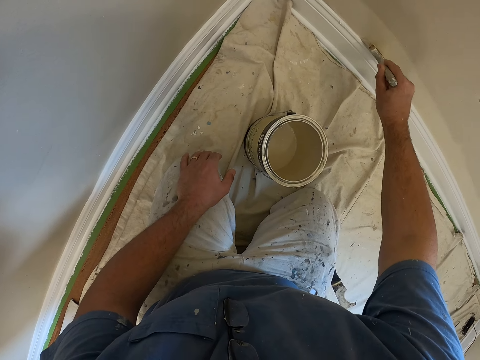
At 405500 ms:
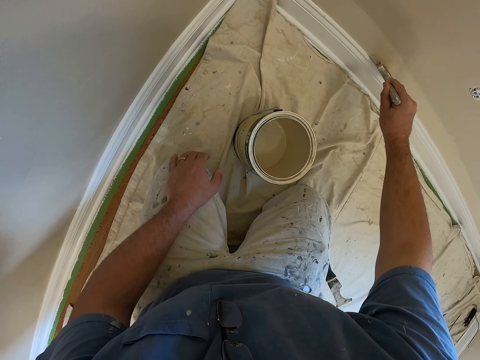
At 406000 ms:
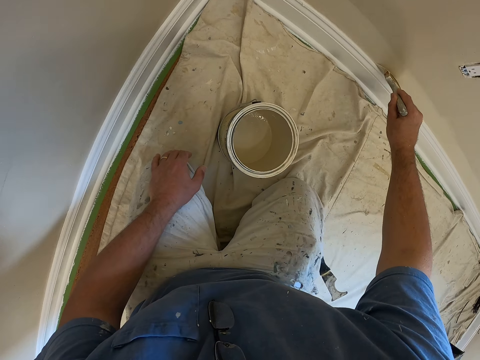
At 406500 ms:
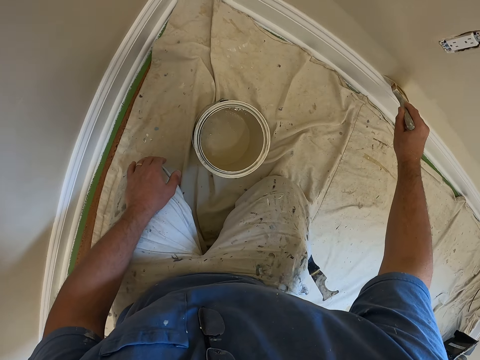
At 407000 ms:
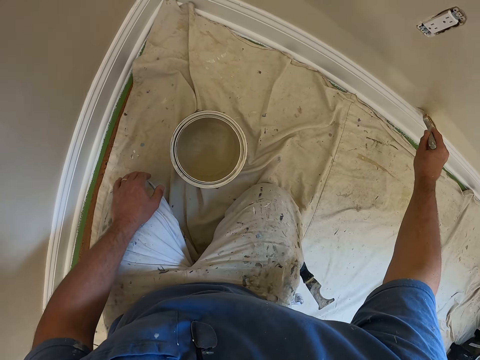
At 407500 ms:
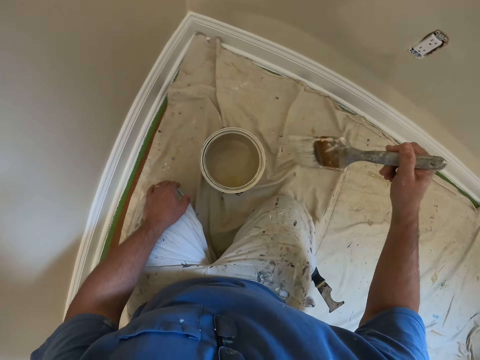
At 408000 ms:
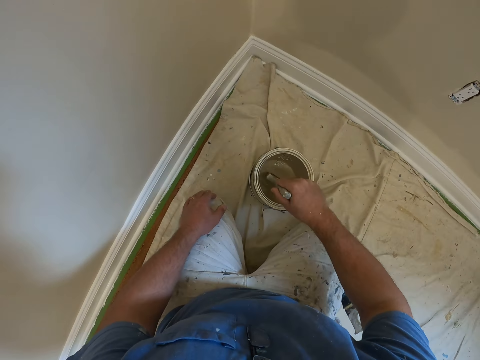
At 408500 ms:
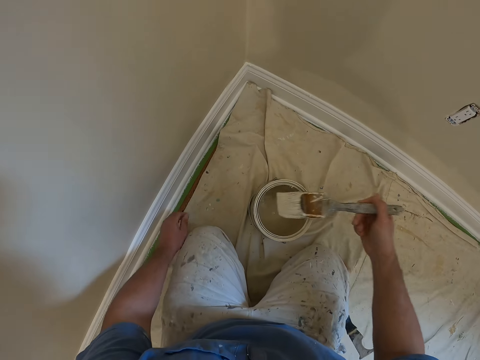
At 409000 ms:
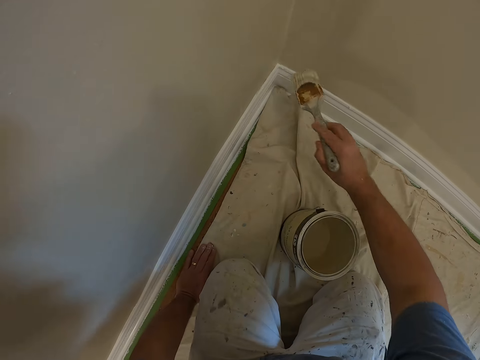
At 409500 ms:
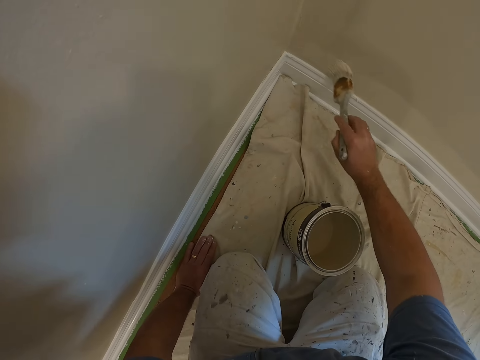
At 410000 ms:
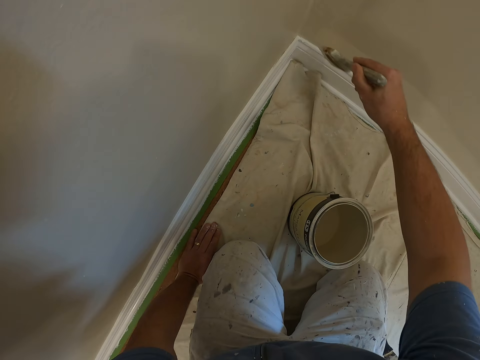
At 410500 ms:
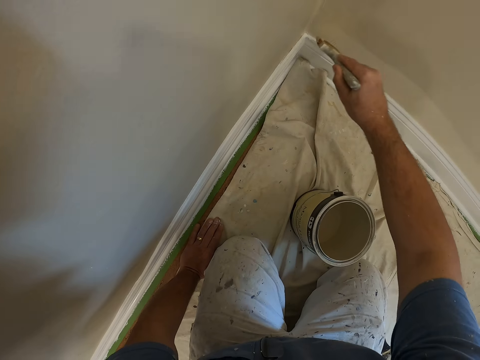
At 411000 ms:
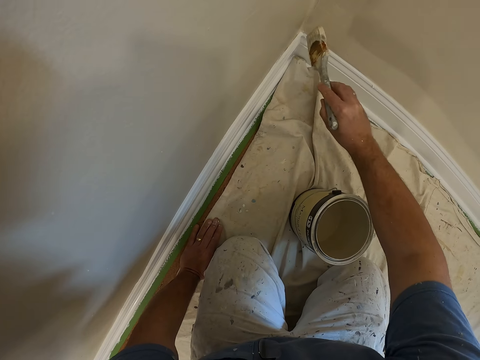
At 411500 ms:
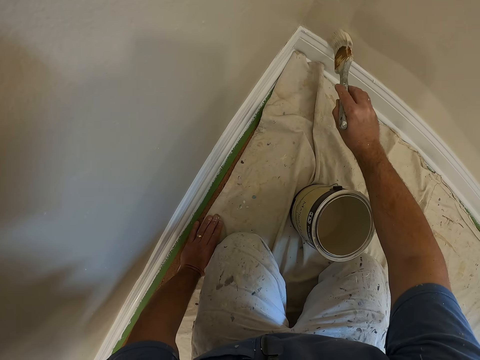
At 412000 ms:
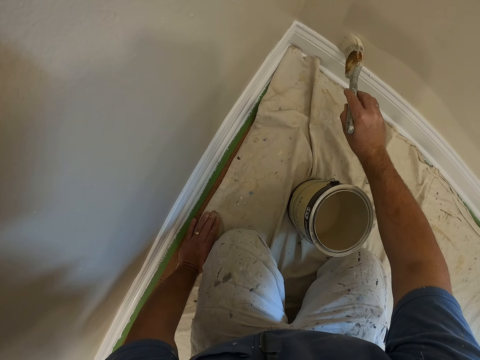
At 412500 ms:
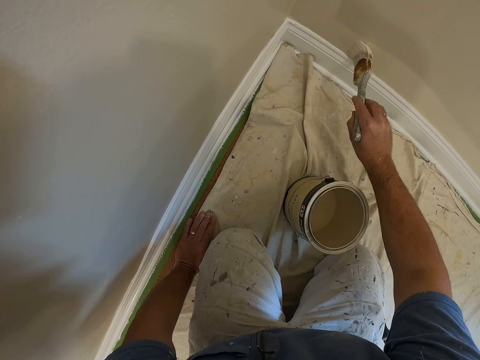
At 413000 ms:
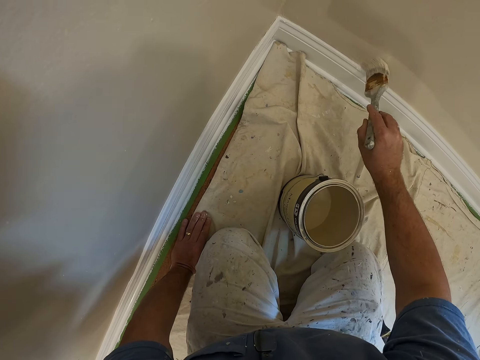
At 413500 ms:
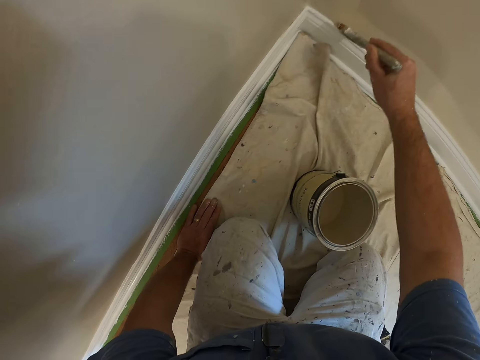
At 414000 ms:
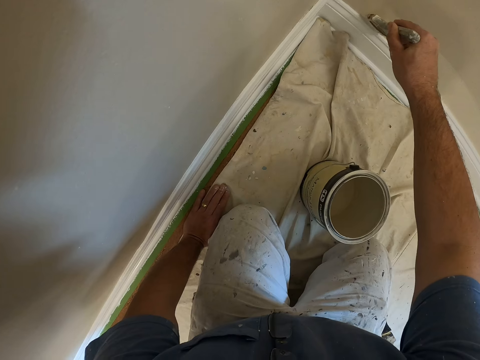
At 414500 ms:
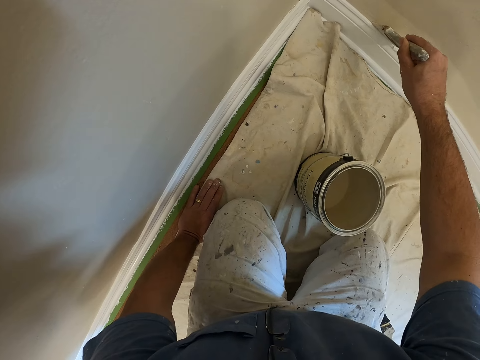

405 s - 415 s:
The camera wearer dips the paint brush into the paint container. They paint the wall with the paint brush.
